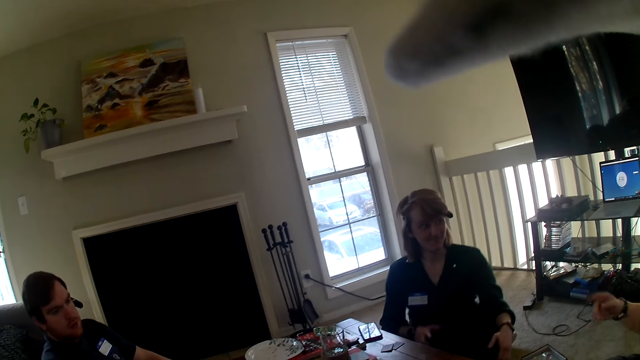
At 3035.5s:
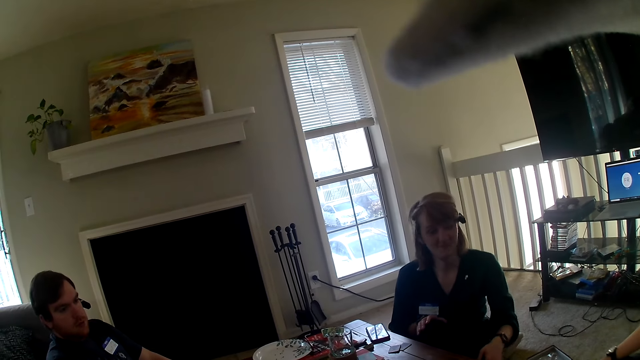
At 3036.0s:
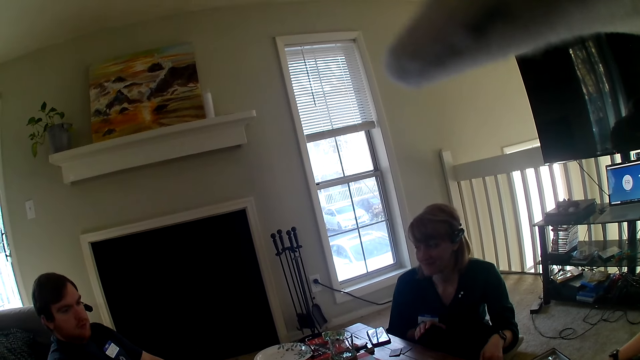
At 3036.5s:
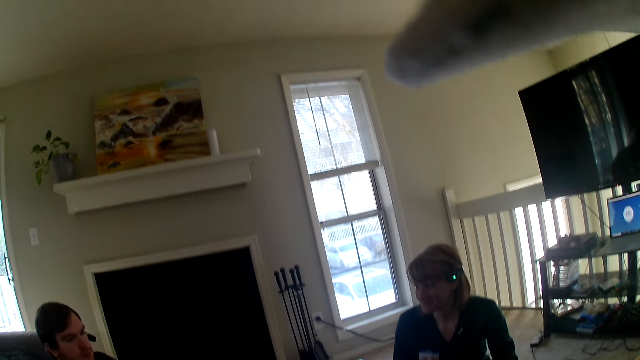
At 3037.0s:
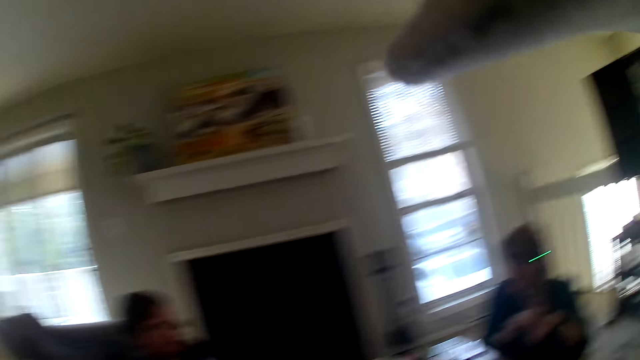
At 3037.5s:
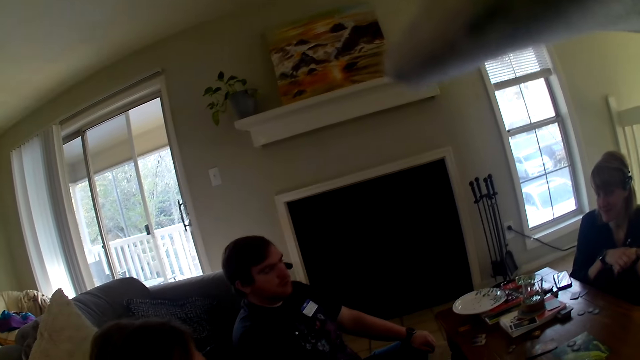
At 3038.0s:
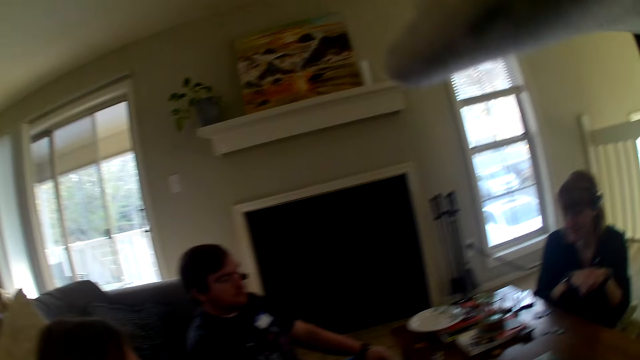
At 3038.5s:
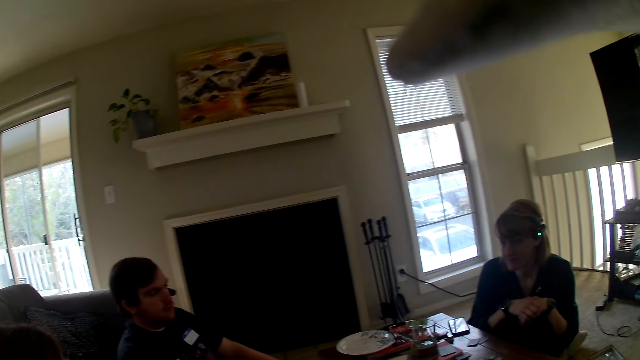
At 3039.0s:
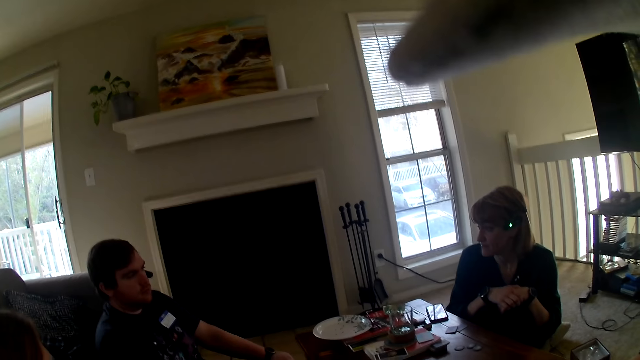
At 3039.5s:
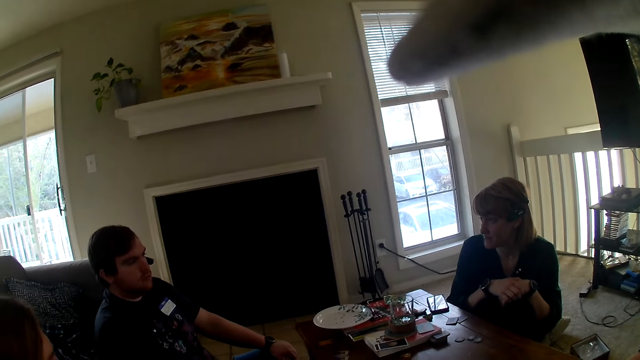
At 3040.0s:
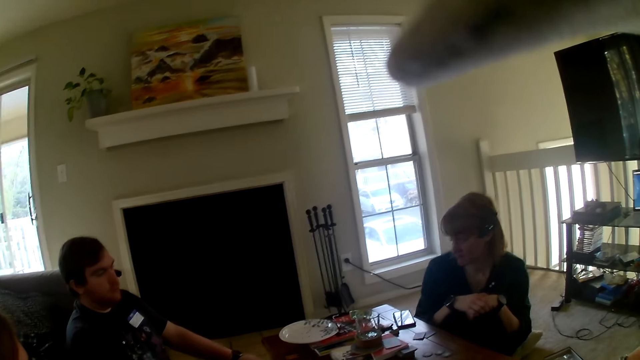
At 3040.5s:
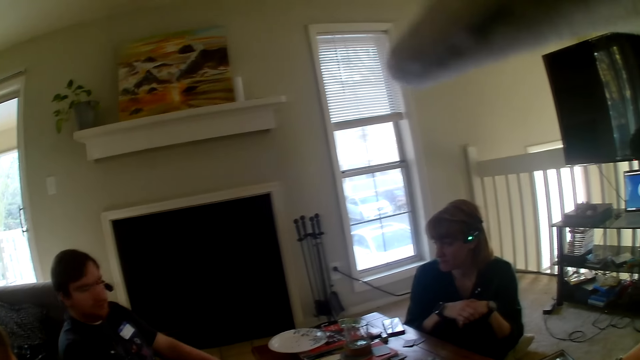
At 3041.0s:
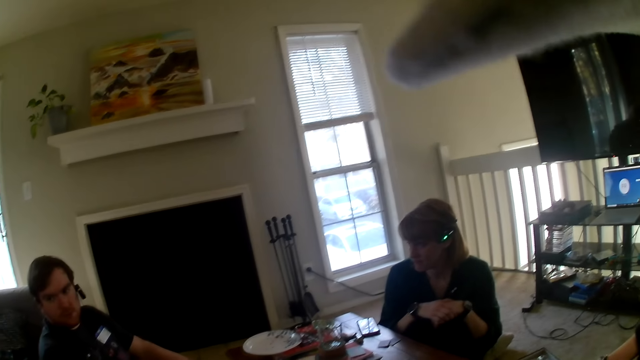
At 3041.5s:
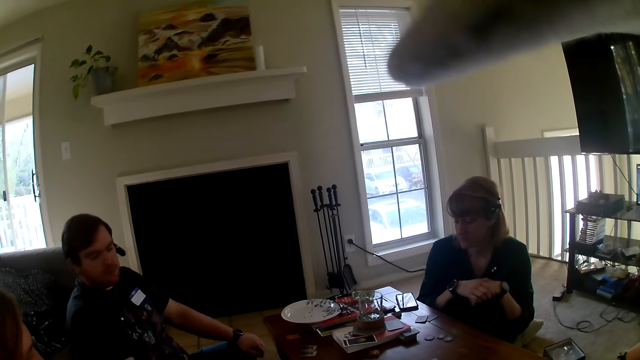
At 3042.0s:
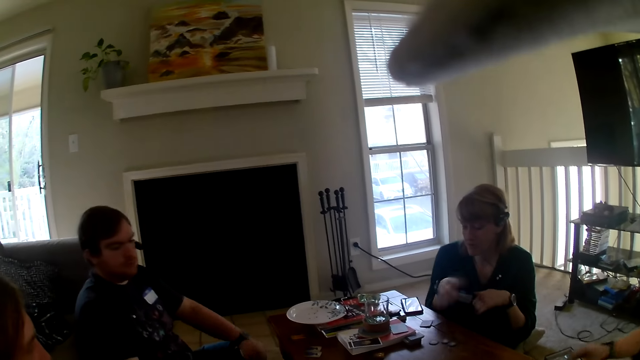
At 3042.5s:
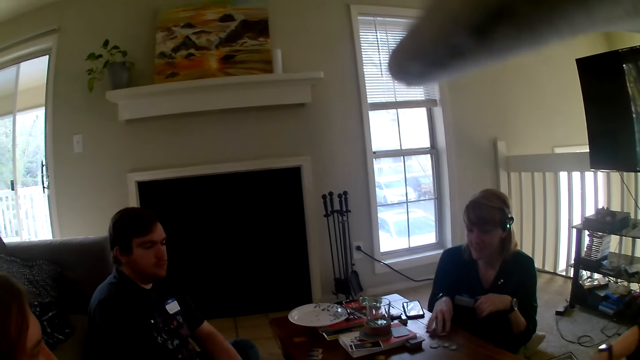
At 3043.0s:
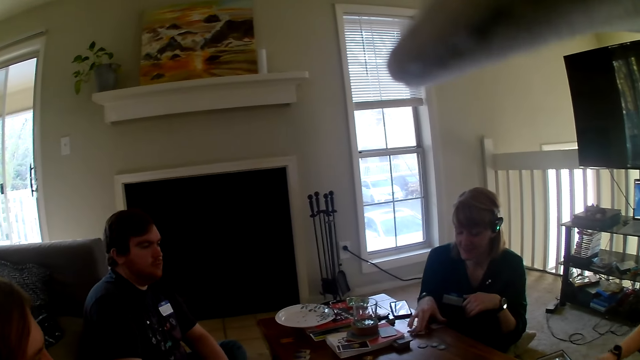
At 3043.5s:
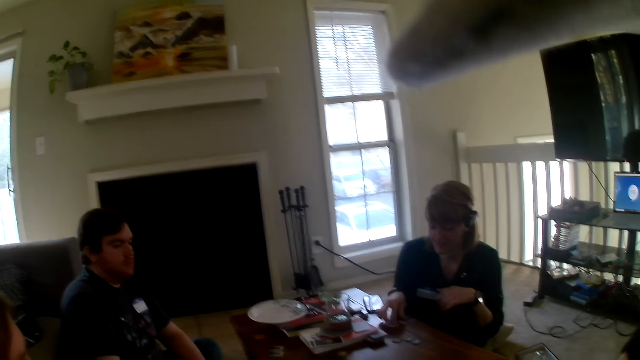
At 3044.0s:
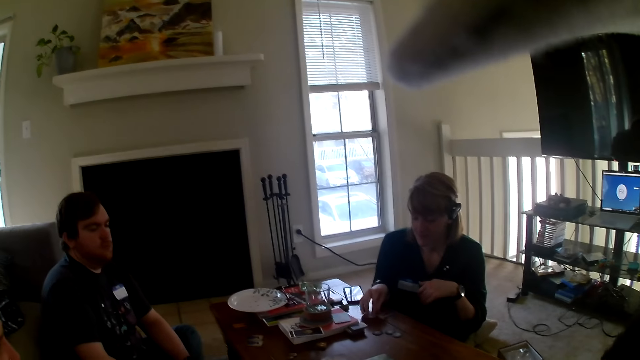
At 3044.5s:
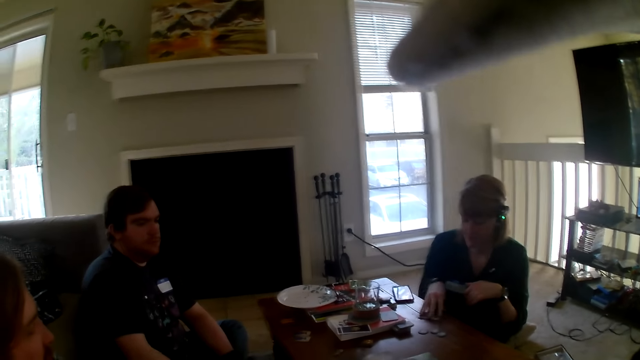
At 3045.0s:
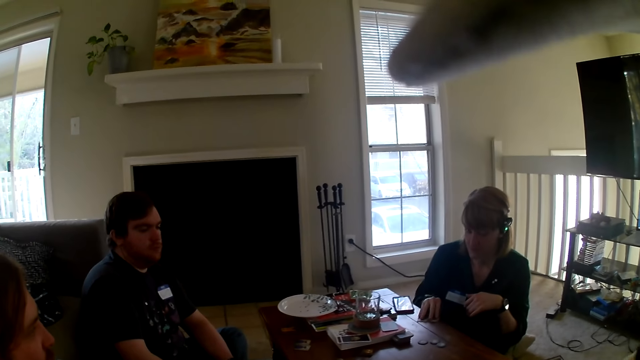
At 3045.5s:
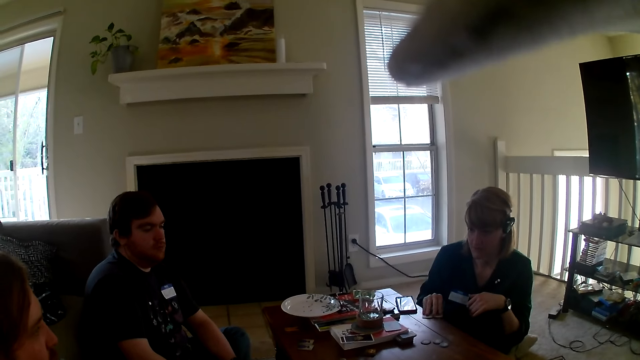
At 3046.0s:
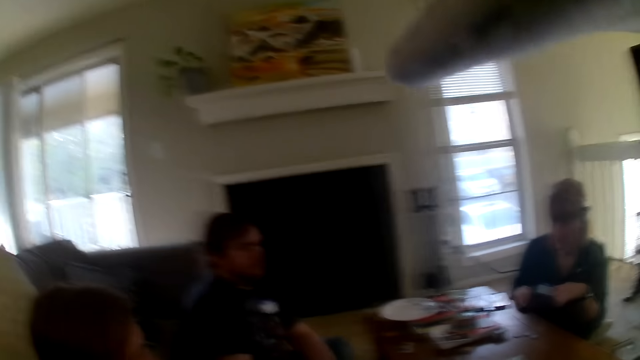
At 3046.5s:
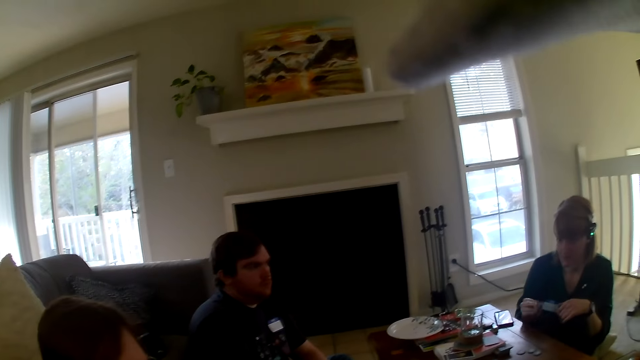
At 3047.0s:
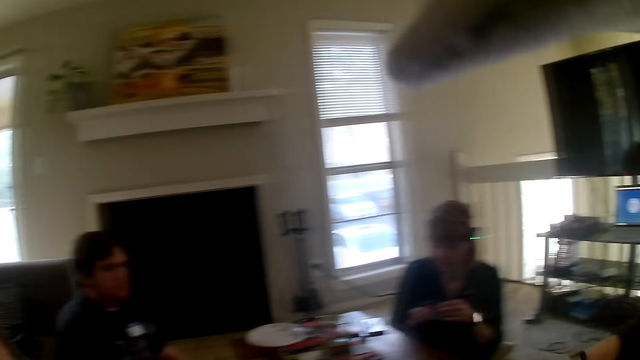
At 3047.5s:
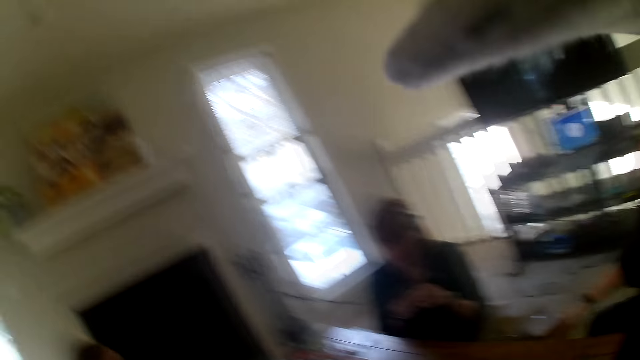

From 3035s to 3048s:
The camera wearer looks at a person. Another person picks up cards from the table.

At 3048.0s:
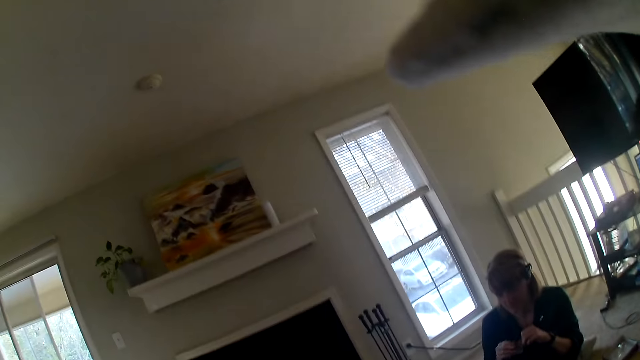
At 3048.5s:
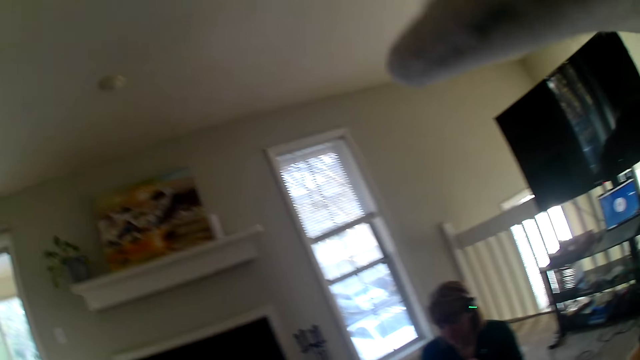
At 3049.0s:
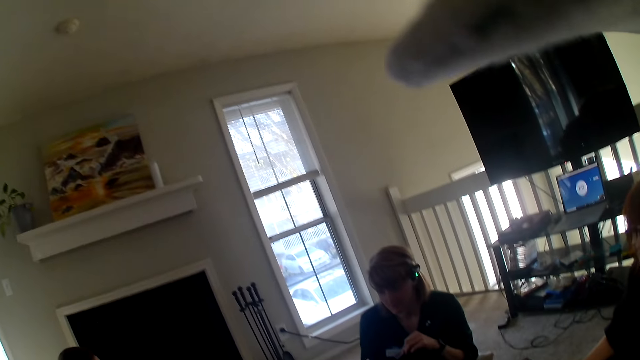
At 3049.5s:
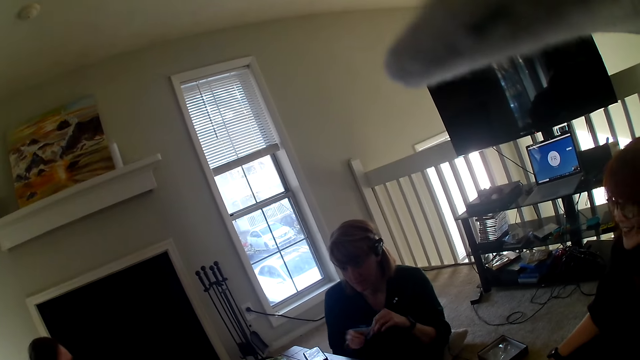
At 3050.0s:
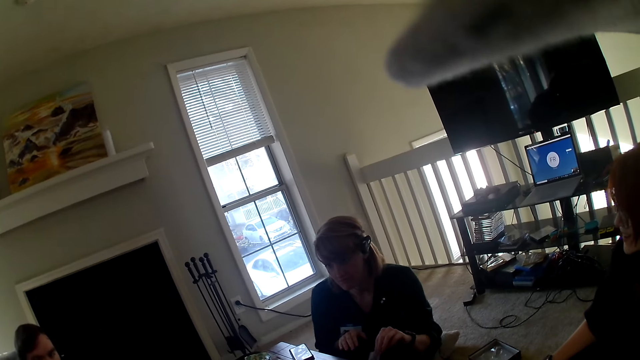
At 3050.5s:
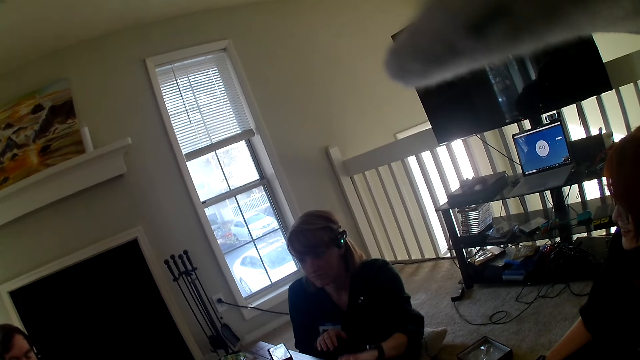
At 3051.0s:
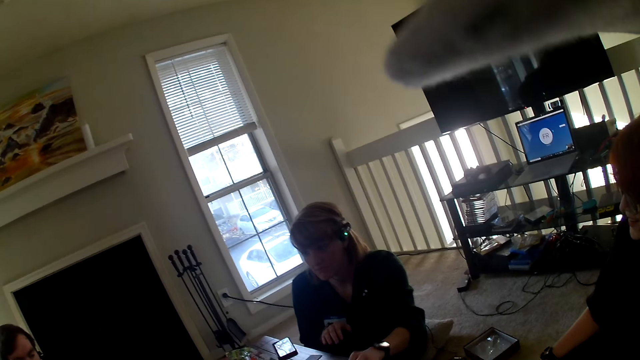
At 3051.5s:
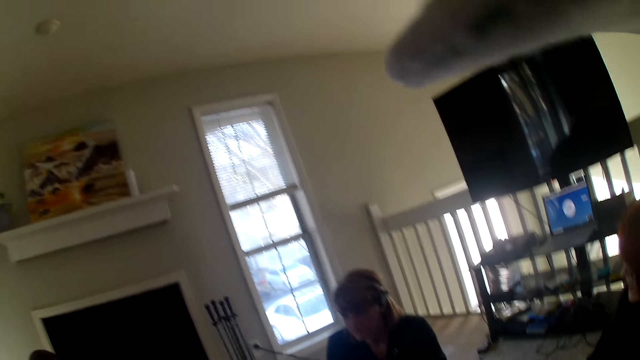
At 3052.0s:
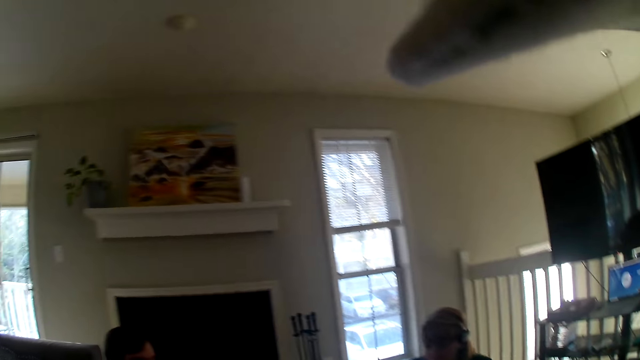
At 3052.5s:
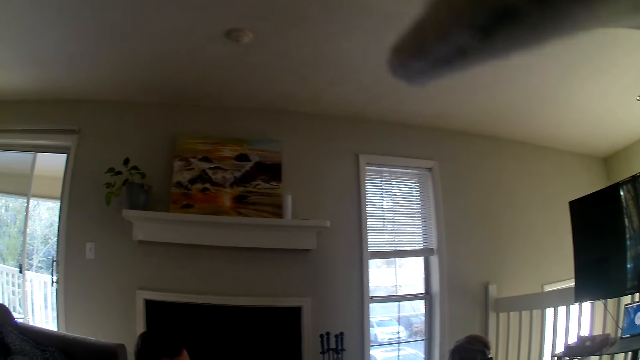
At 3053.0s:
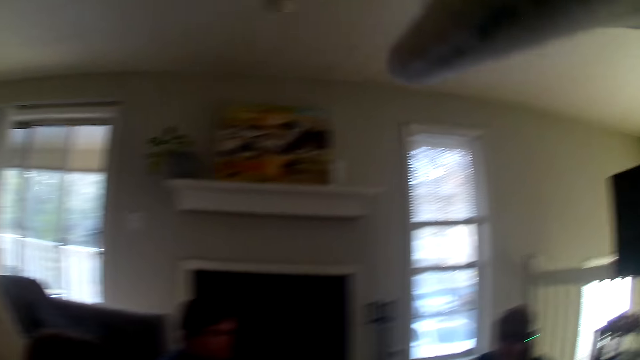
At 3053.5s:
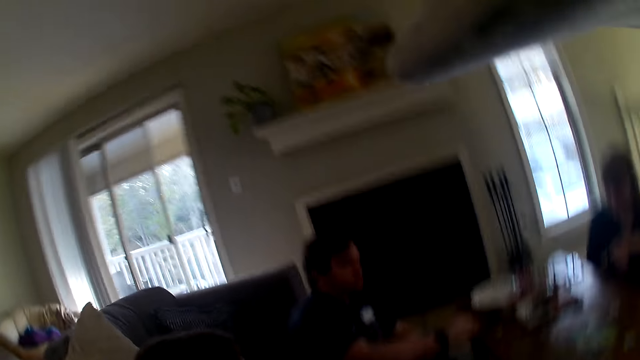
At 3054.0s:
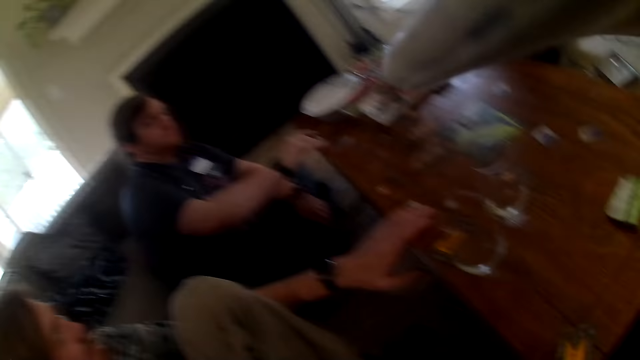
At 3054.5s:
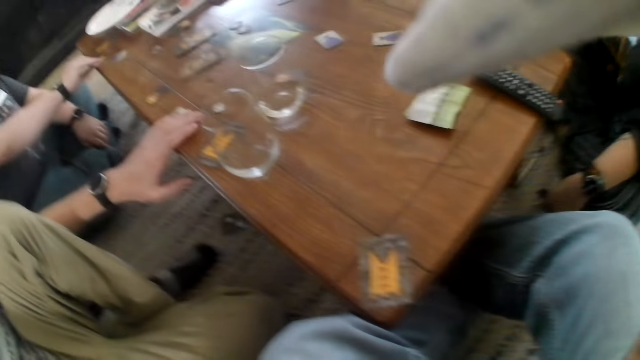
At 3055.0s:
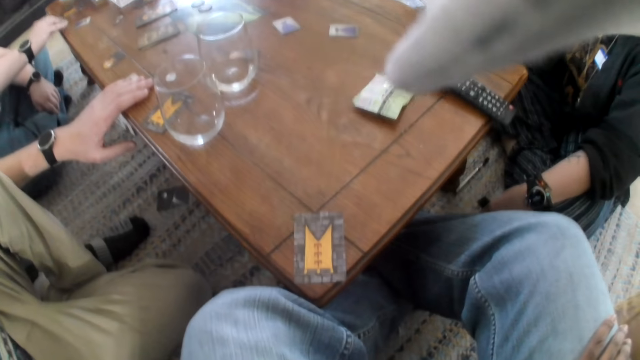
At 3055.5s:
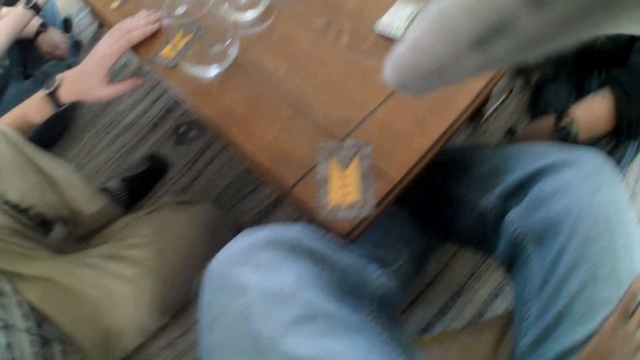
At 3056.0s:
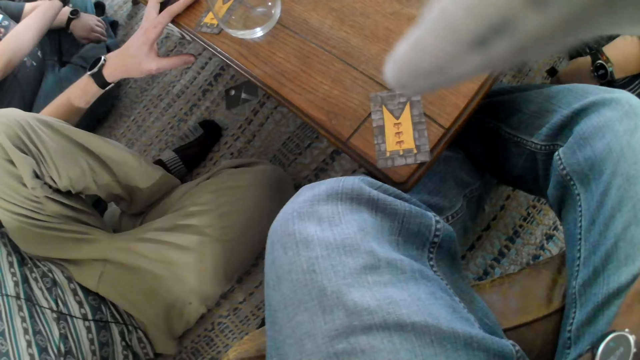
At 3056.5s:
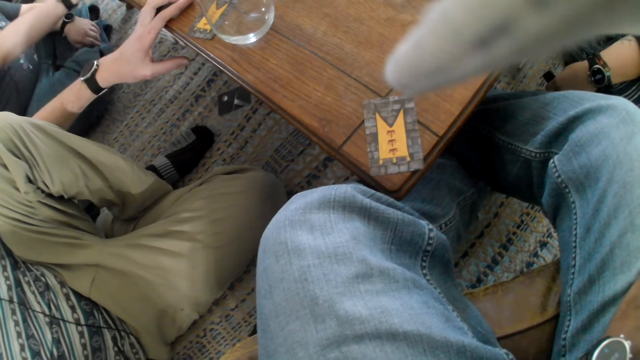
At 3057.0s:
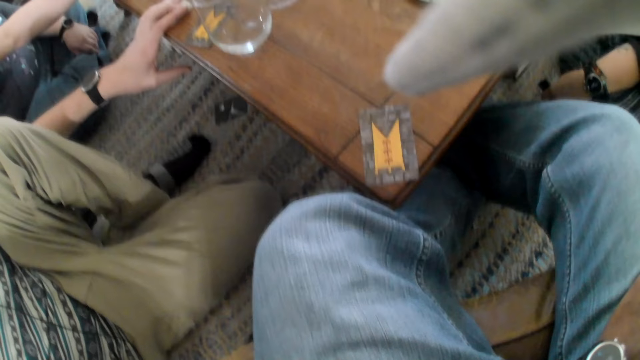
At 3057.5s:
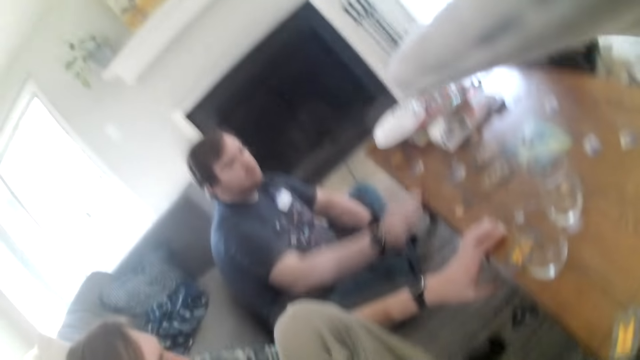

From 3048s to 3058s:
A person places cards on the table. The camera wearer looks around. Another person touches the table. Yet another person touches the table.
